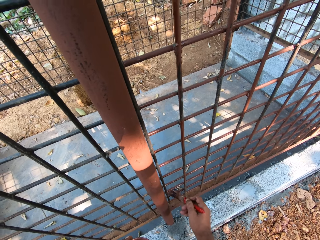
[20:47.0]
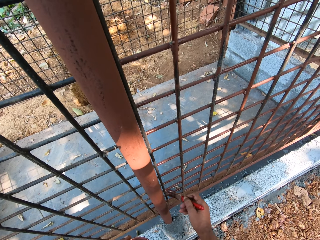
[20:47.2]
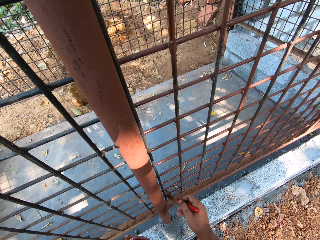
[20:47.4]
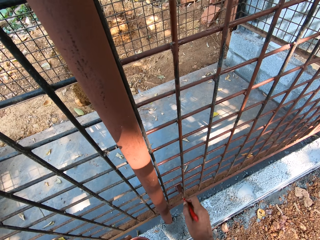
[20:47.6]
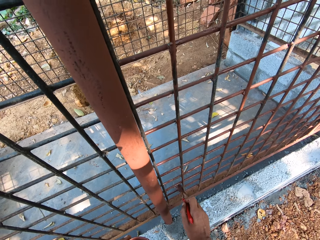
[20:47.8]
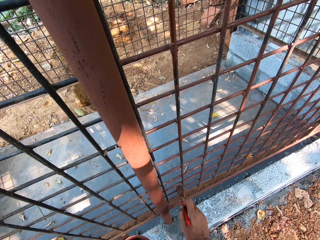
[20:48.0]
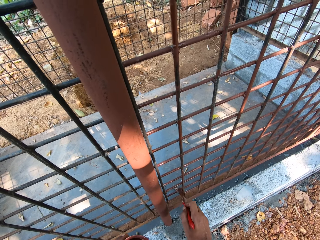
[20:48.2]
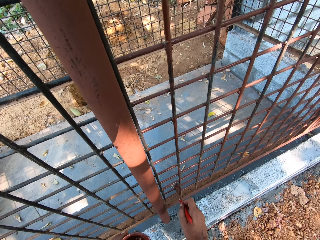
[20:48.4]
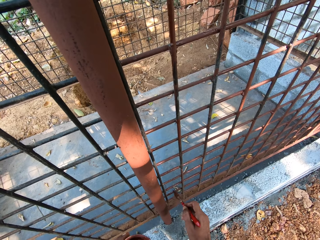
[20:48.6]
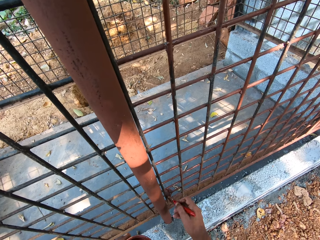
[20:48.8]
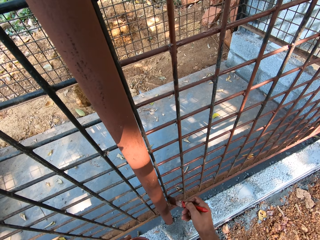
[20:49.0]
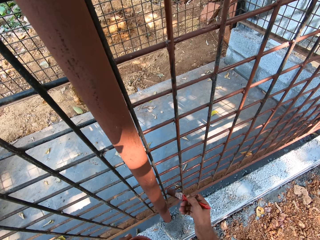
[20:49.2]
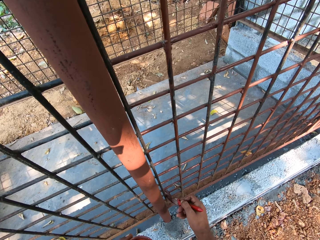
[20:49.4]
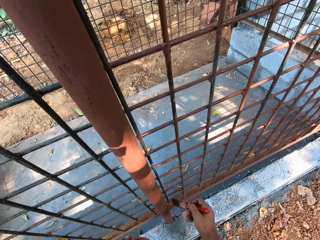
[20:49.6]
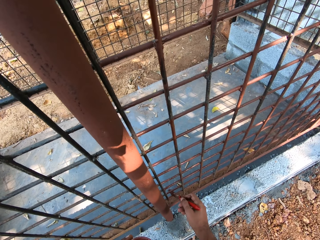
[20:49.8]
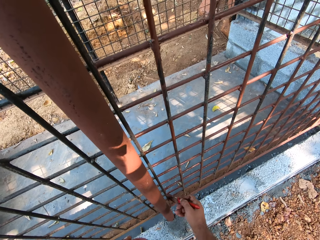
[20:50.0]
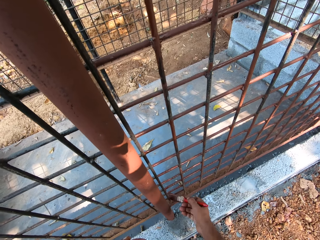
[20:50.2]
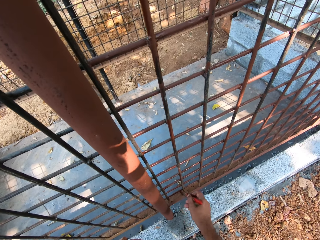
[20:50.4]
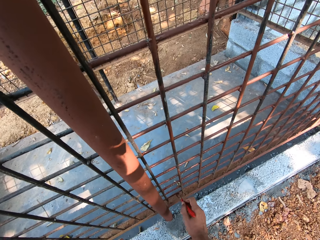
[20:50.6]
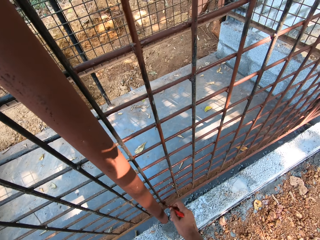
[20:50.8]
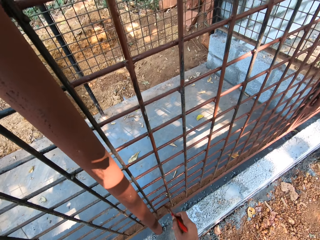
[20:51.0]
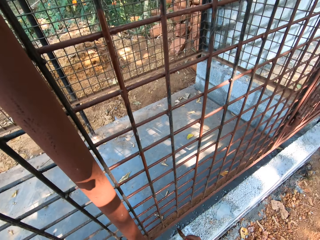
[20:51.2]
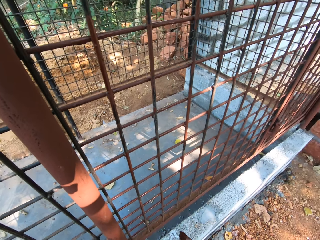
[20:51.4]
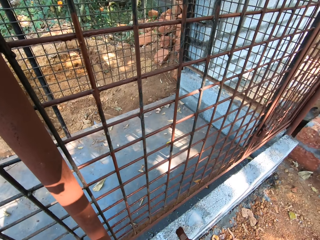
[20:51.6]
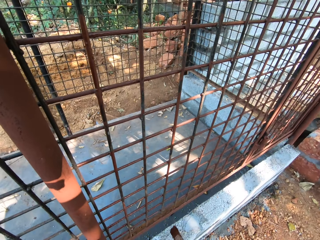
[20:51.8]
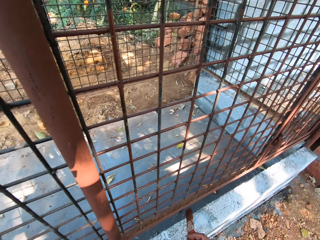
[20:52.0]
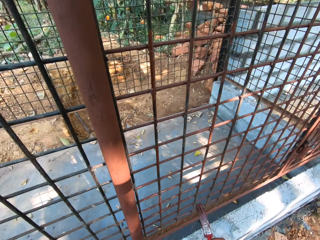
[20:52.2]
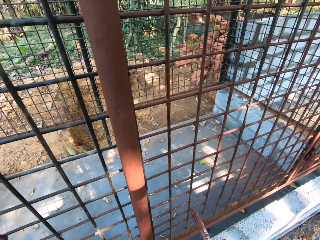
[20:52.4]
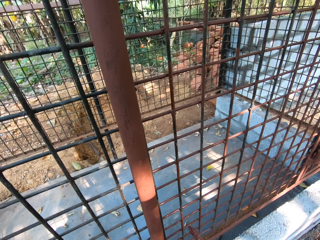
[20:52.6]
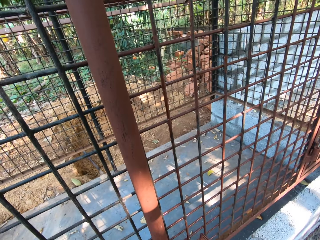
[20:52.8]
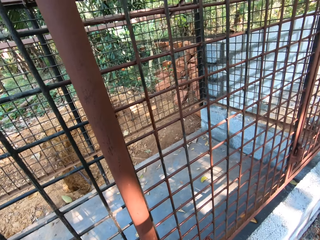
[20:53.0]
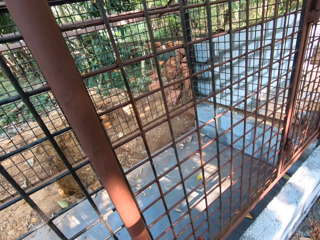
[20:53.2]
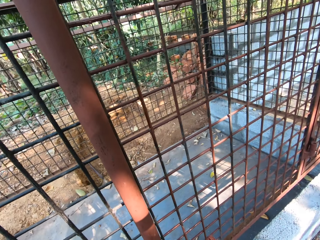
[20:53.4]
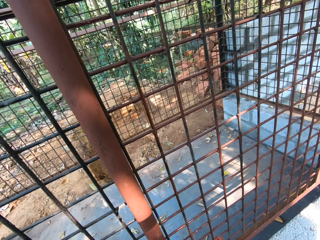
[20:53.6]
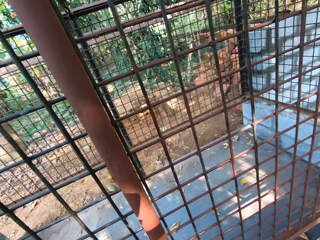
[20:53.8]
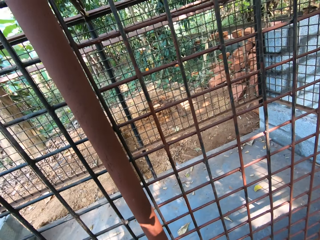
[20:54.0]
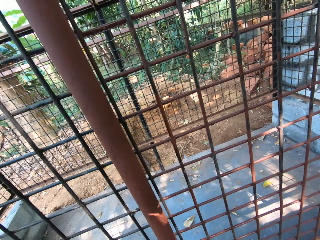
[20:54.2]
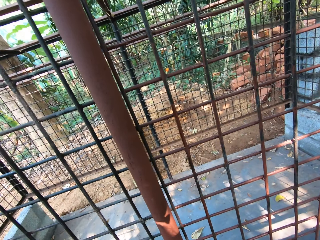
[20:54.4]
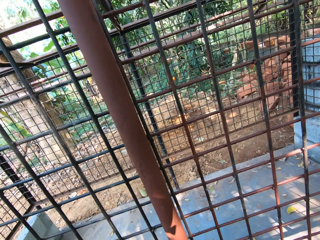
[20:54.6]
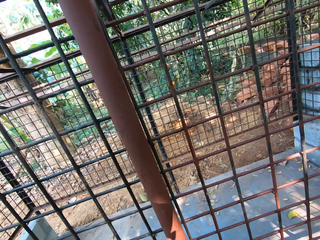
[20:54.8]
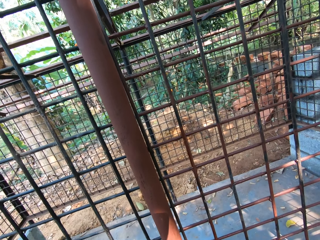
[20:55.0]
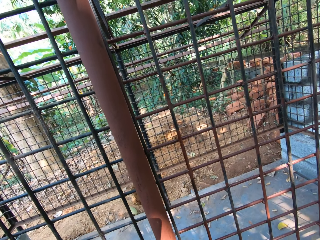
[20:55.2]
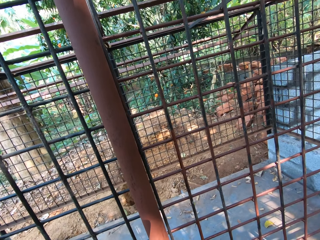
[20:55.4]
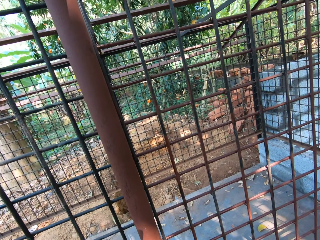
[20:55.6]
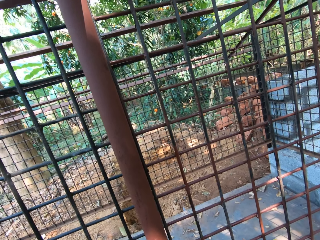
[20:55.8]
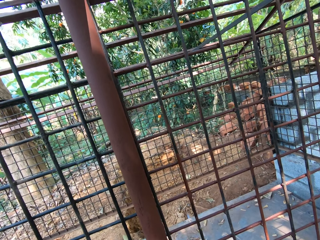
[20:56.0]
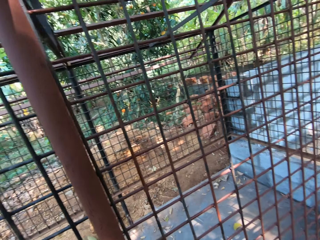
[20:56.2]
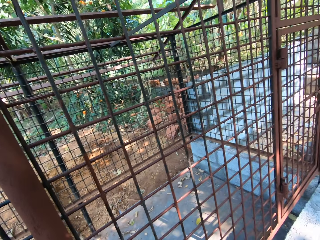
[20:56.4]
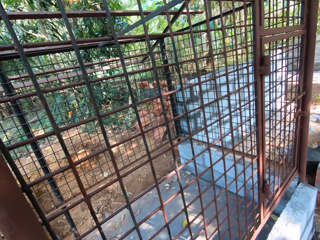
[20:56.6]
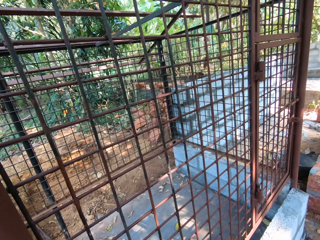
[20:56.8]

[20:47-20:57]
The camera wearer moves the paintbrush. They lift the paintbrush. They look at the wire mesh.

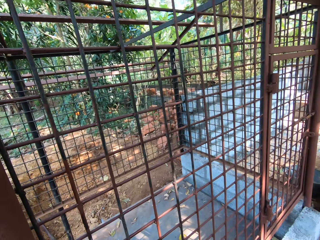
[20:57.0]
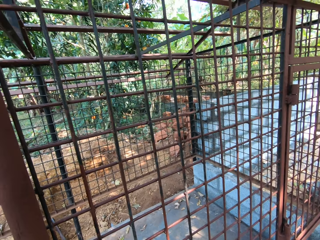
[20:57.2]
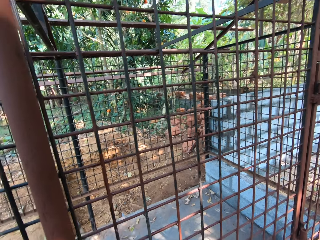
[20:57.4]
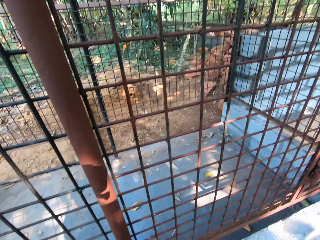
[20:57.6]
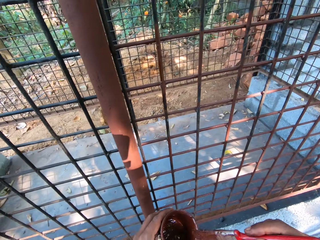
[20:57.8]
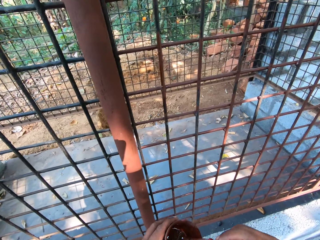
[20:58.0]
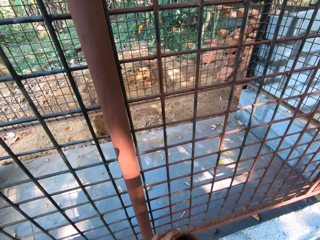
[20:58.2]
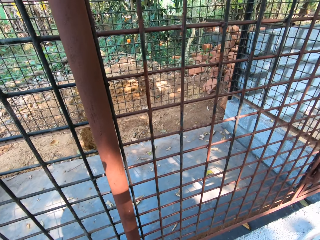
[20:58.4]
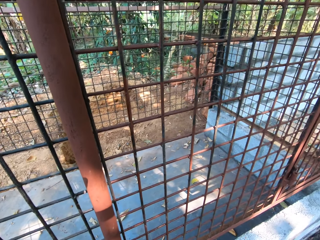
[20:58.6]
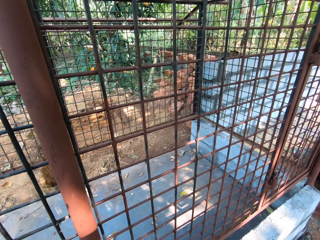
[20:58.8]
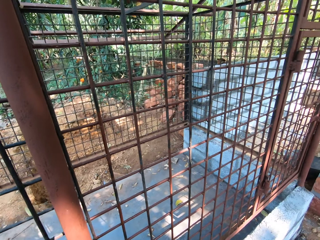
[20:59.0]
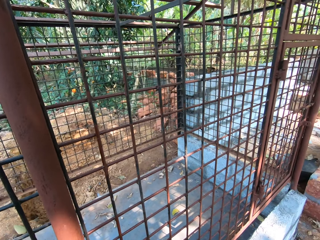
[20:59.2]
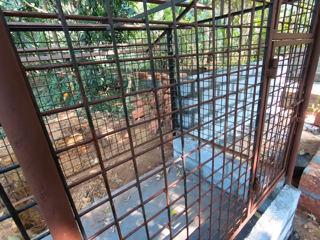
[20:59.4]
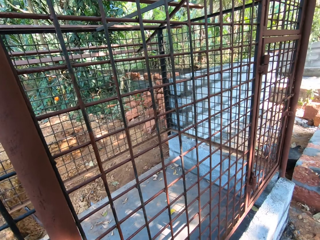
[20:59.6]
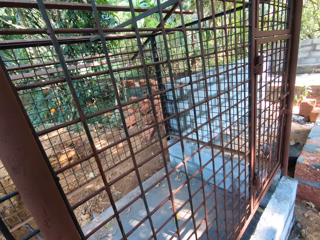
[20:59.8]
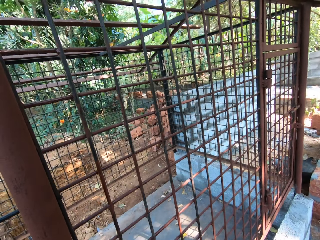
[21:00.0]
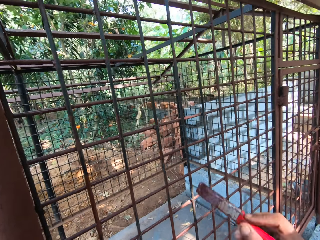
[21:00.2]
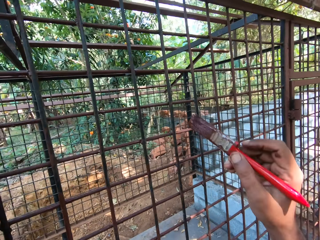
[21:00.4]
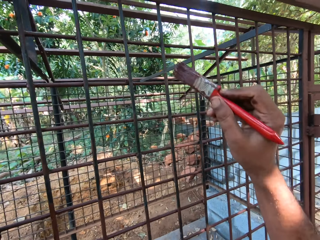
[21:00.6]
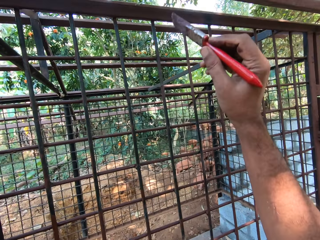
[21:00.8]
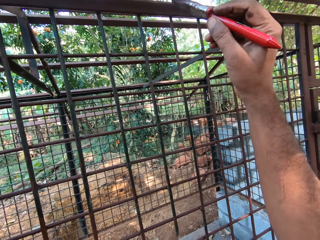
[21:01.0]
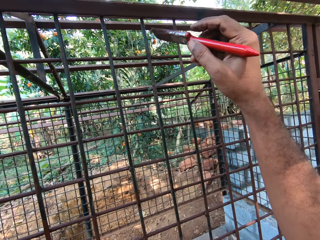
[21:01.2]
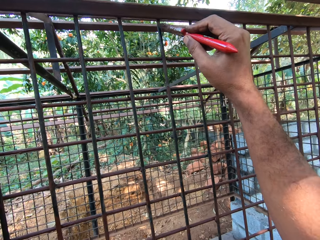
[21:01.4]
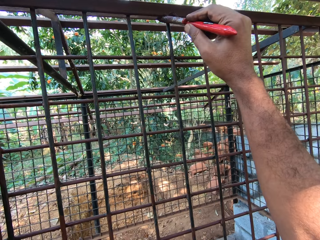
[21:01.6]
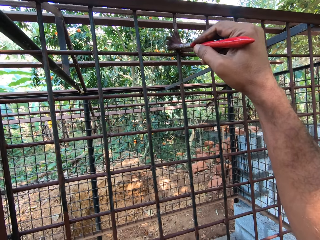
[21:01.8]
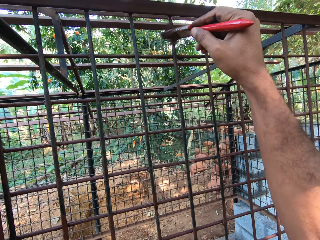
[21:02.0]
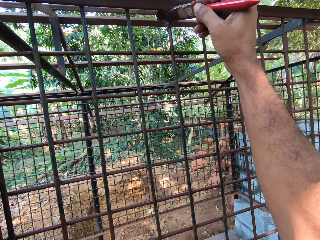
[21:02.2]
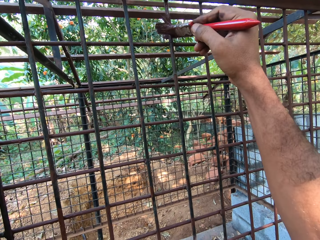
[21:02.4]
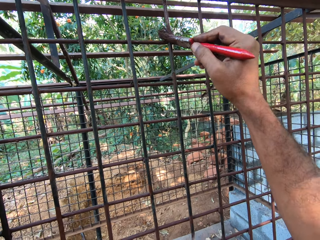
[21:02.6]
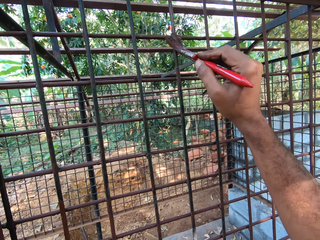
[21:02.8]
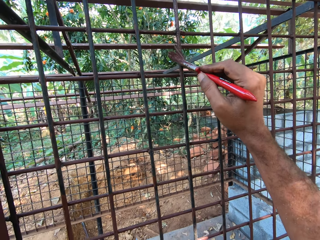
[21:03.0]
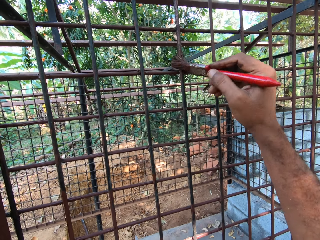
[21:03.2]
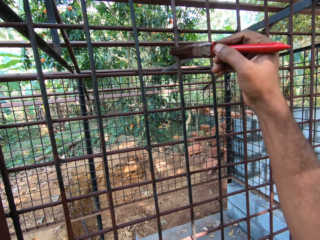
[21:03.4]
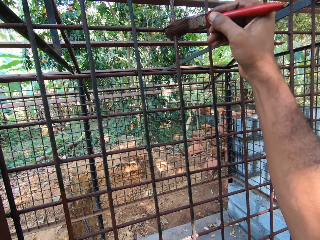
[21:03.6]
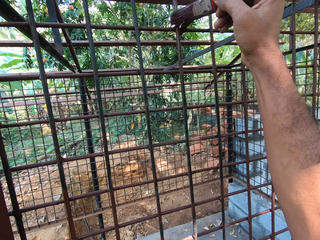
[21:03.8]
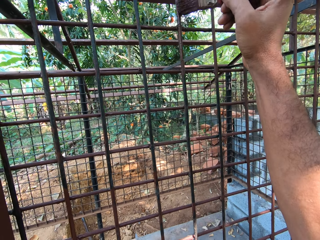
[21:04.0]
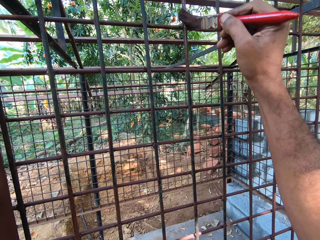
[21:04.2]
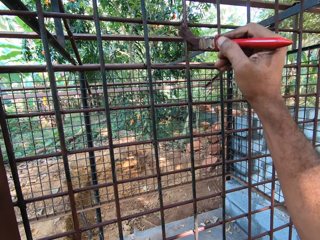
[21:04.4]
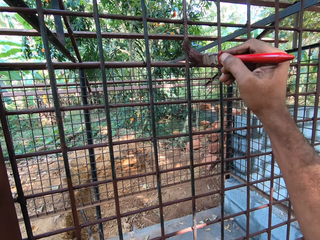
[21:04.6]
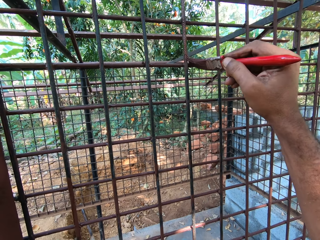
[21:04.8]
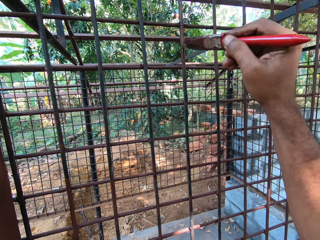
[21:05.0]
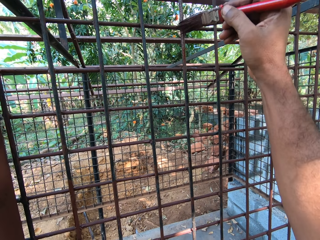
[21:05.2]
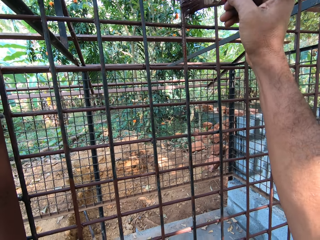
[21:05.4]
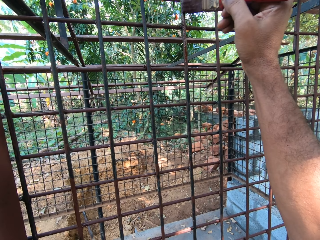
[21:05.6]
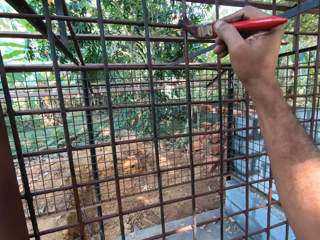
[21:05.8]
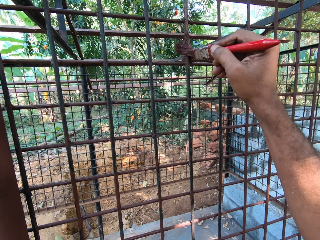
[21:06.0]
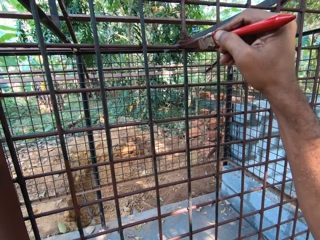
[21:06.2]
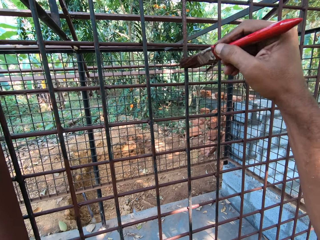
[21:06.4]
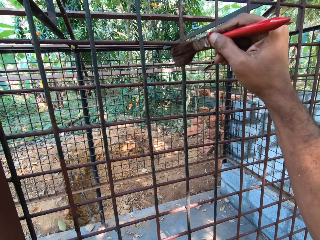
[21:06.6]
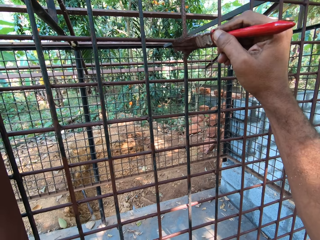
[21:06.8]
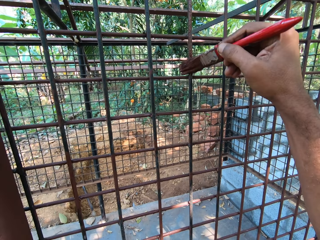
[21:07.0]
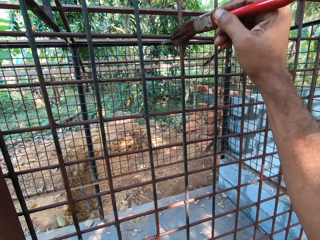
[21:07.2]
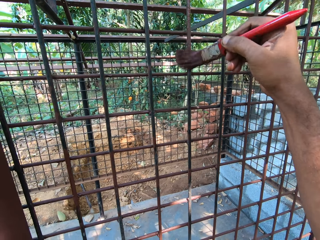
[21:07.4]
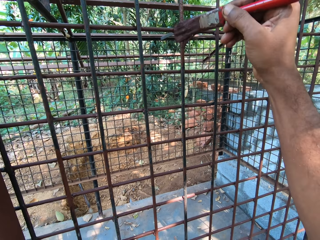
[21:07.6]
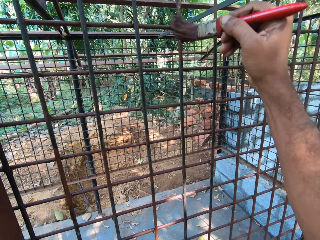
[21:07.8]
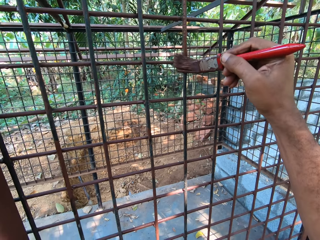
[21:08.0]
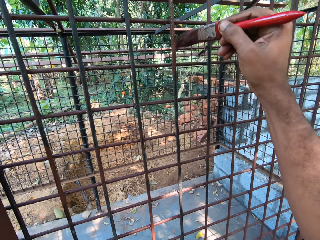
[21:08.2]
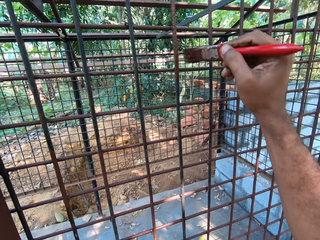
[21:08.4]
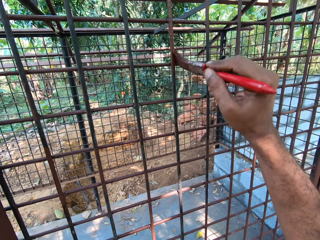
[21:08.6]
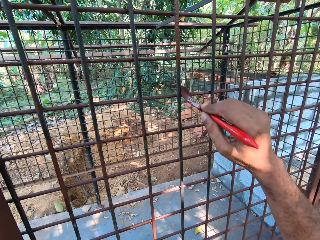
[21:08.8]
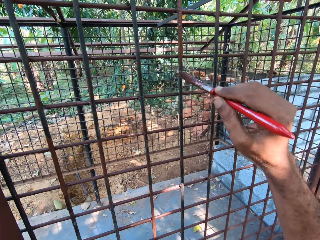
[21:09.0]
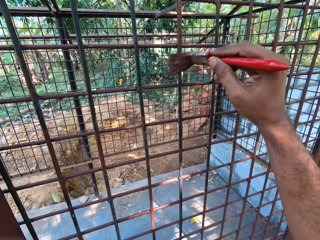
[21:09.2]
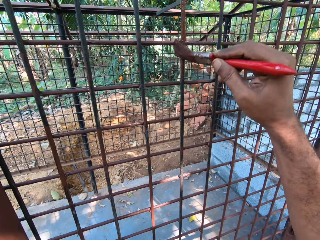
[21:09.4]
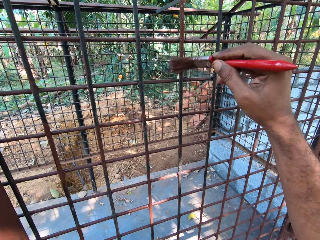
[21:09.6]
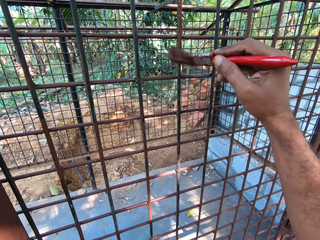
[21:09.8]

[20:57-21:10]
The camera wearer dips the paintbrush in his right hand into the paint can in his left hand. He looks at the paintbrush. He lifts the paintbrush. He paints the metal cage with the paint brush in his right hand.
